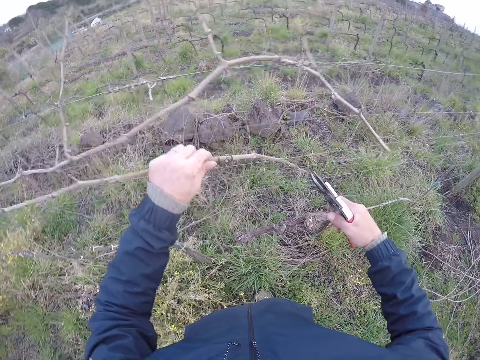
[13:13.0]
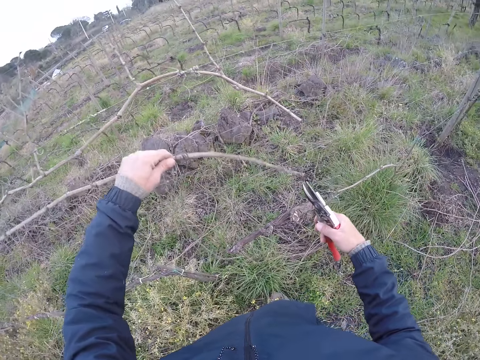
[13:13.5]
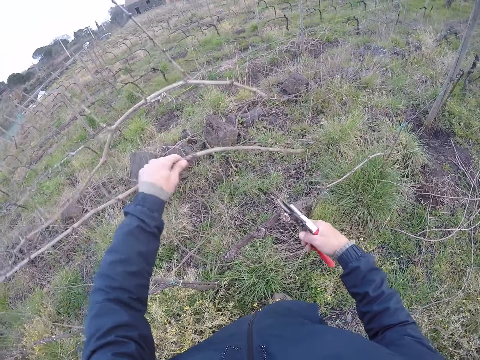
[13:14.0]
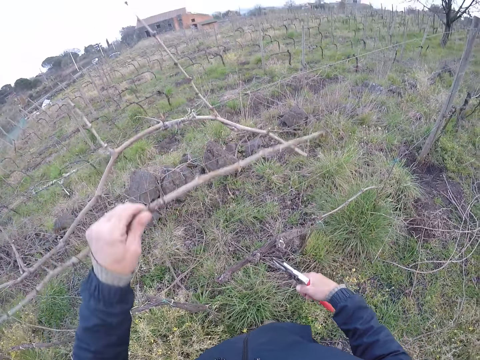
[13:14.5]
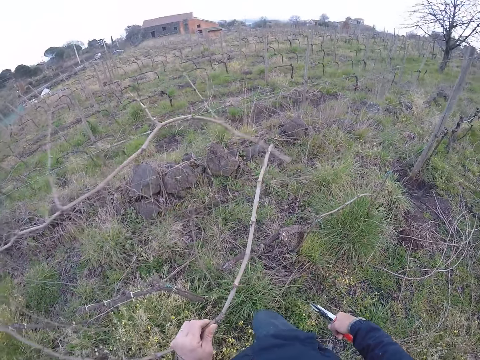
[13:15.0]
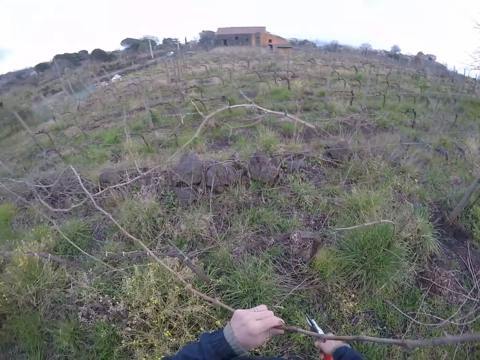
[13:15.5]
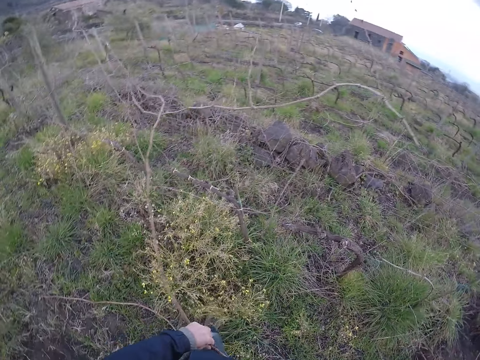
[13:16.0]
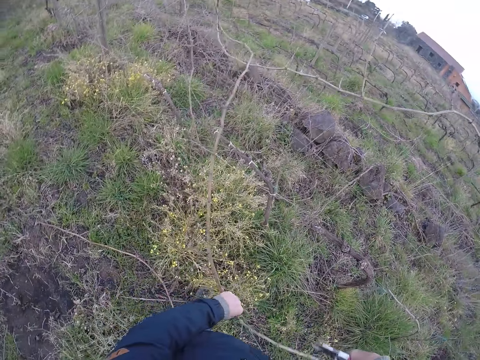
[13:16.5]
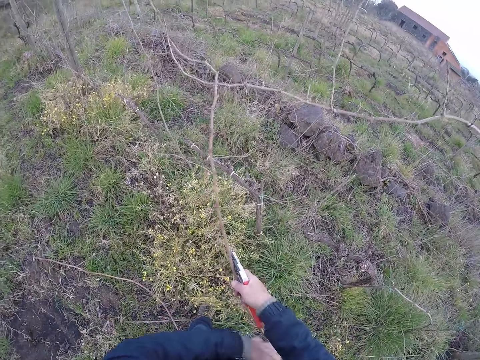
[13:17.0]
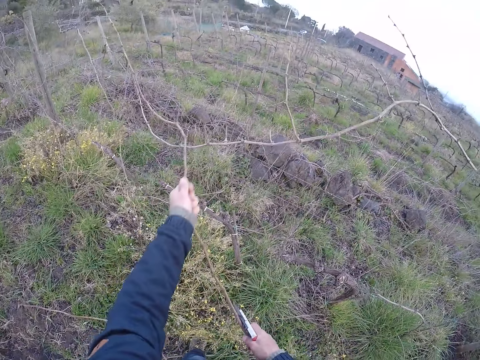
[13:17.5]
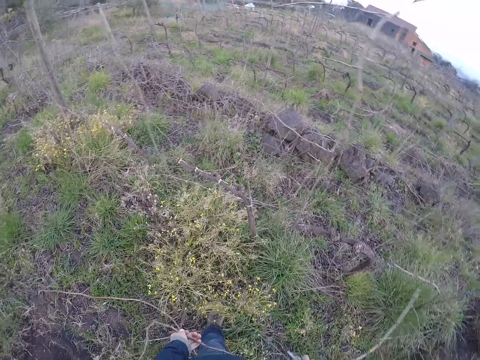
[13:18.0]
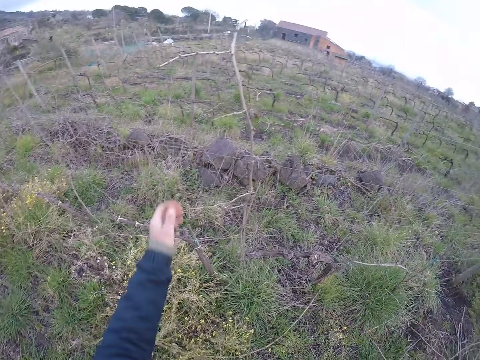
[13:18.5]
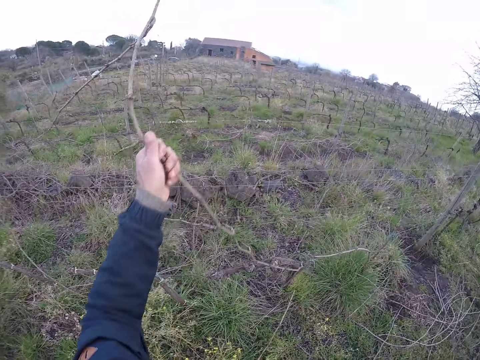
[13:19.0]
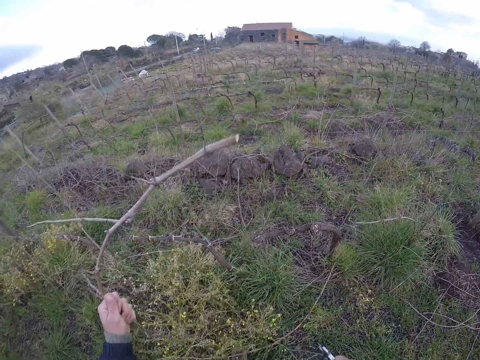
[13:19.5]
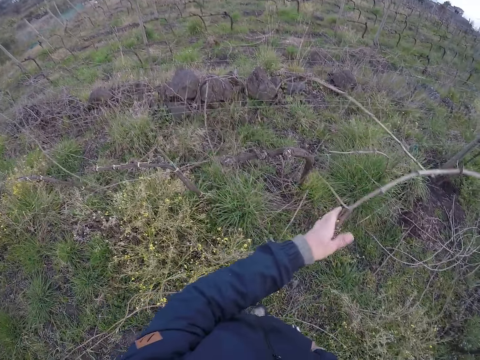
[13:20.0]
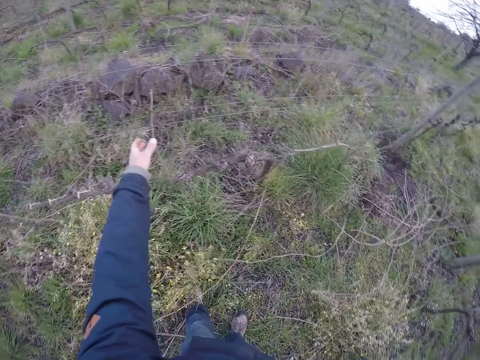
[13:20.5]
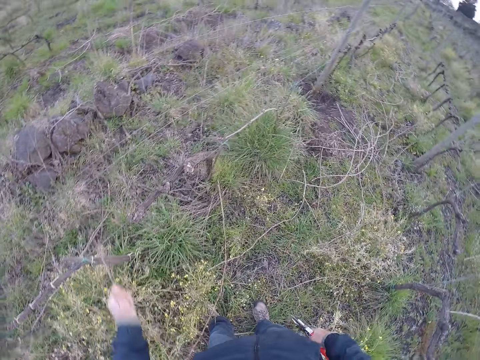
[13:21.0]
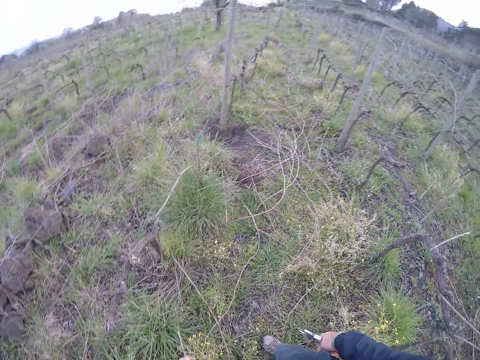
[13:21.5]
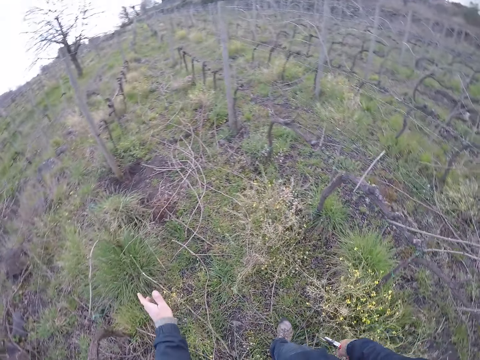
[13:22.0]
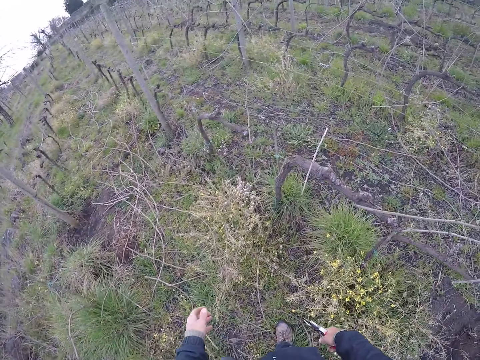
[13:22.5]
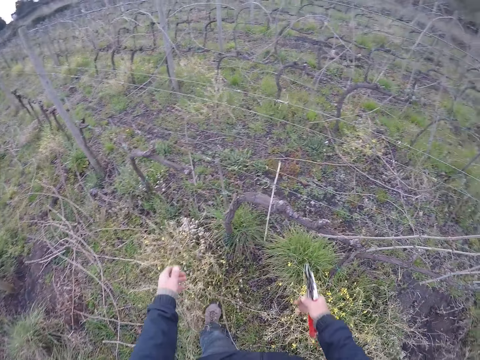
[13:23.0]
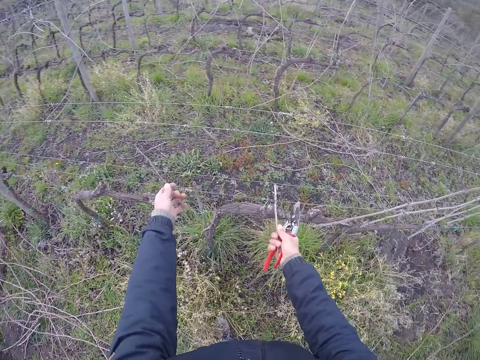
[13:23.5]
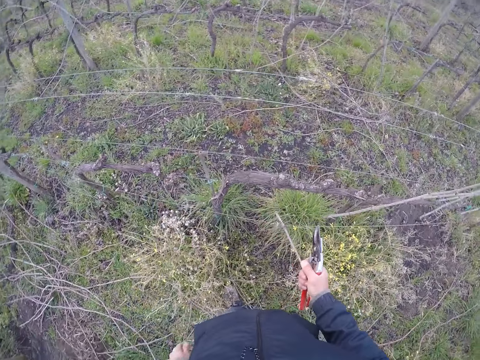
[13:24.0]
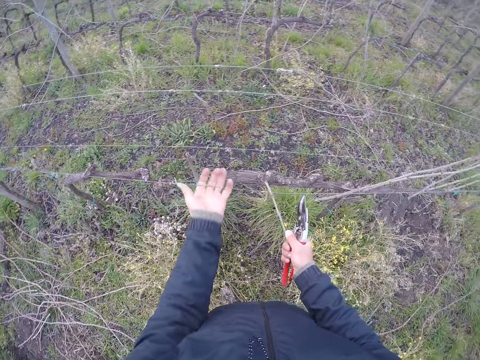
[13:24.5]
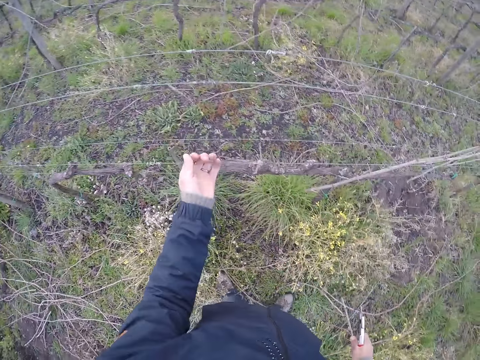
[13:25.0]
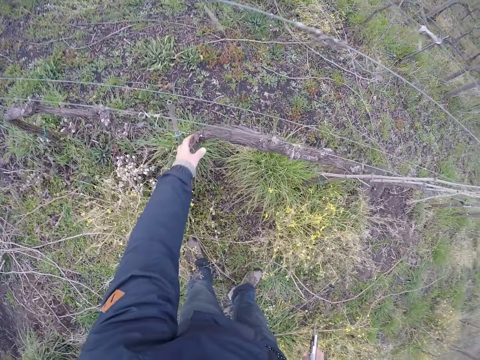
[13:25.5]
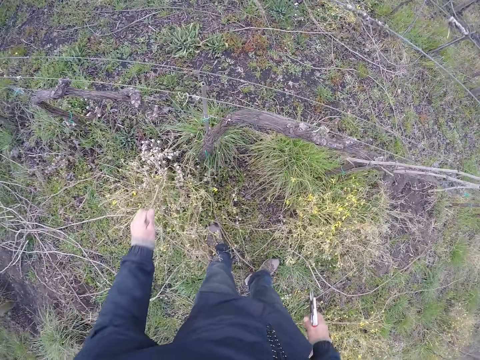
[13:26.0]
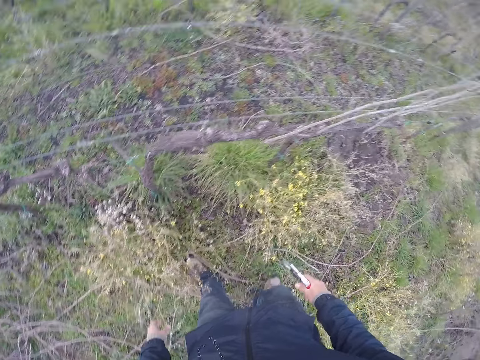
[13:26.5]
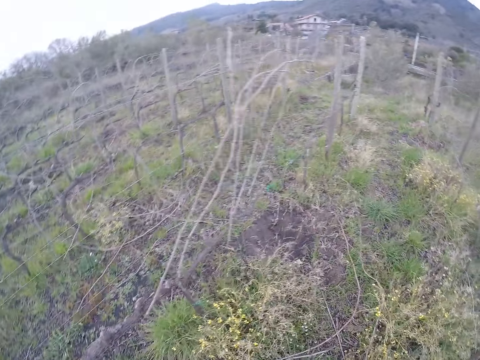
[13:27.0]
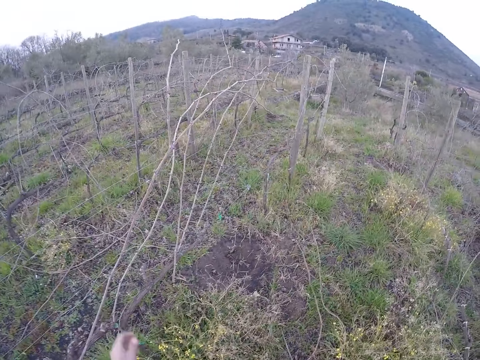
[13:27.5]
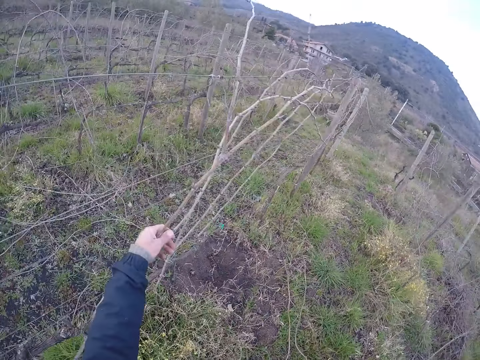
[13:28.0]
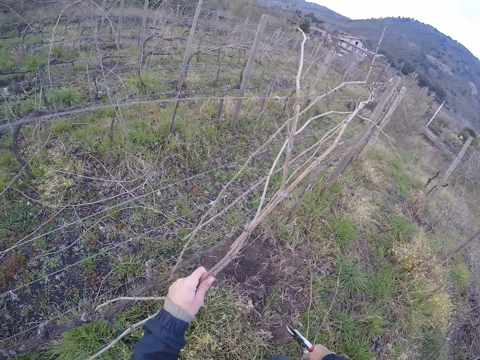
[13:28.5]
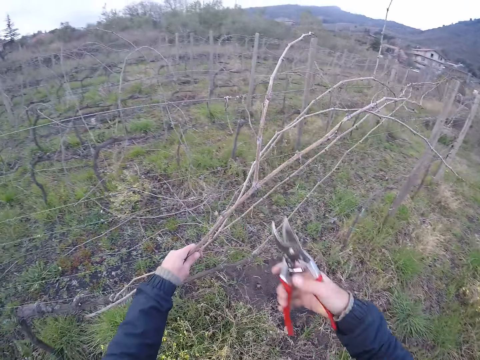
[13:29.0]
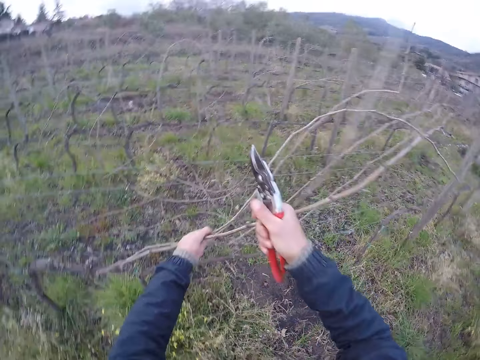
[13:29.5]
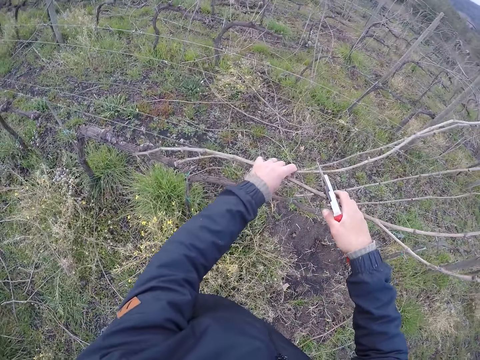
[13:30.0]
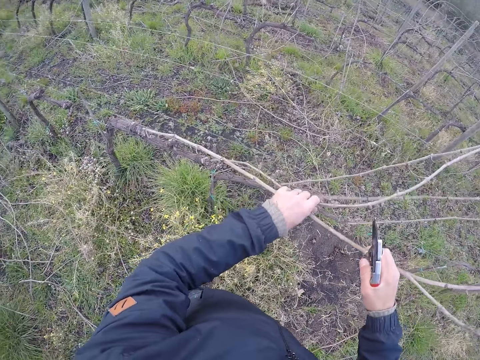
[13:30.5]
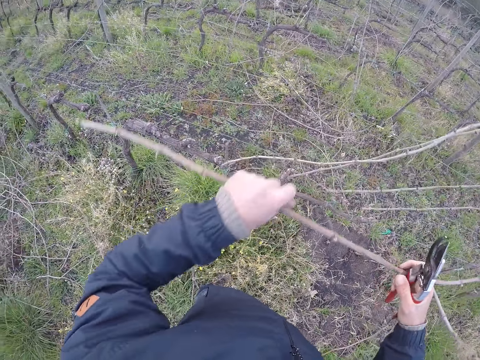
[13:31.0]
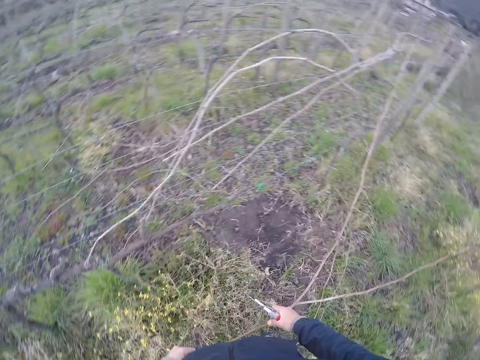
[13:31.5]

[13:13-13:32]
The camera wearer pulls the twig from the fence with both hands. He pulls a twig from the fence with his left hand. He throws the twigs on the ground with his left hand. He pulls a twig from the fence with his left hand. He throws the twigs on the ground with his left hand. He pulls two twigs with both hands. He holds the branch. He pulls the fence with his left hand. He pulls the twig from the fence with his right hand. He throws the twigs on the ground with his right hand. He pulls a twig from the fence with his left hand. He throws the twigs on the ground with his left hand. He pulls two twigs from the fence with his left hand. He cuts the twig with the pruner in his right hand. He pulls the twigs from the fence with his left hand. He pulls the twig from the fence with both hands.

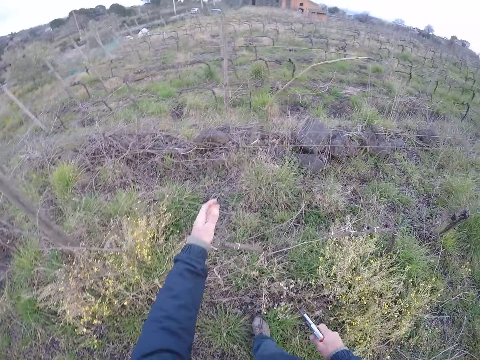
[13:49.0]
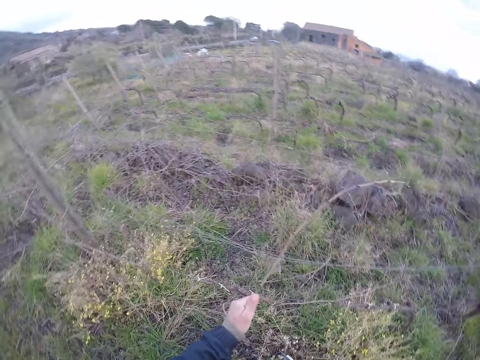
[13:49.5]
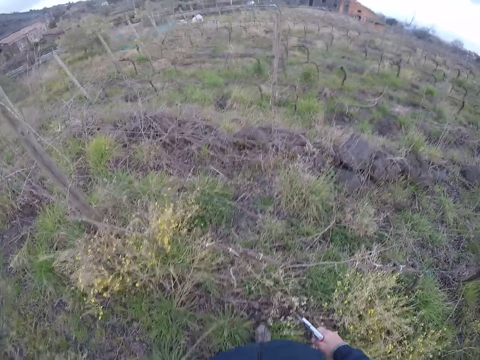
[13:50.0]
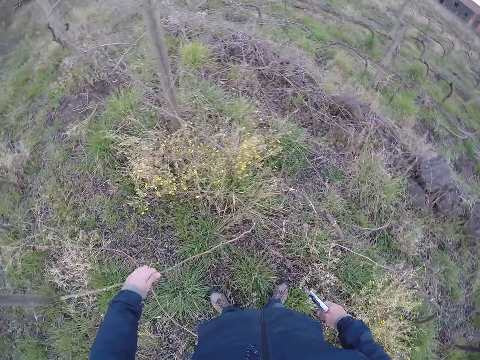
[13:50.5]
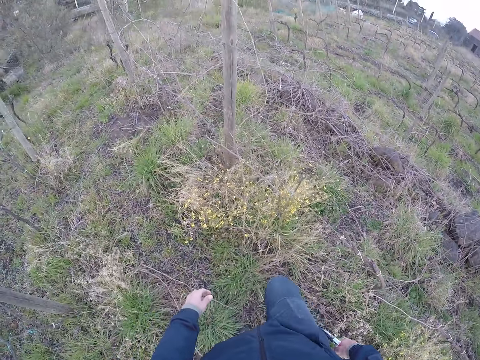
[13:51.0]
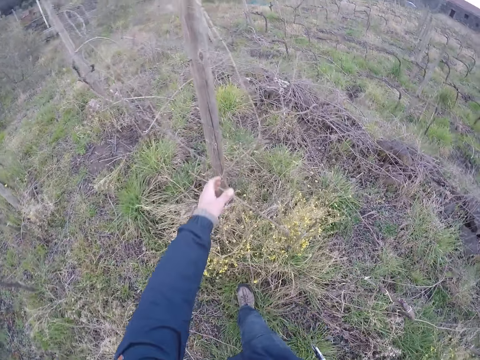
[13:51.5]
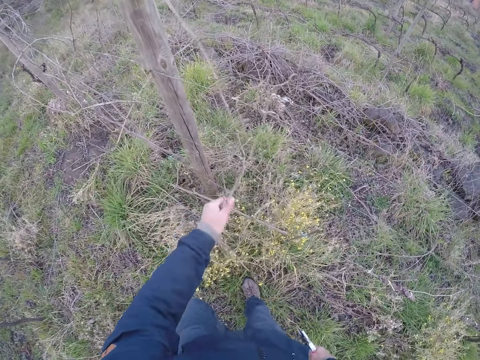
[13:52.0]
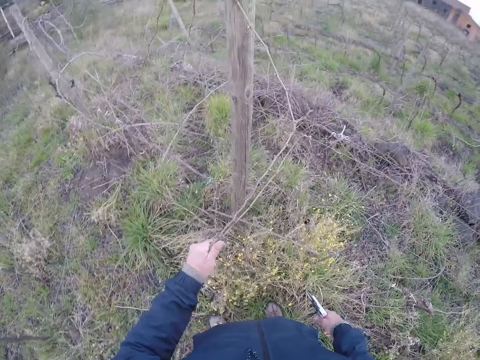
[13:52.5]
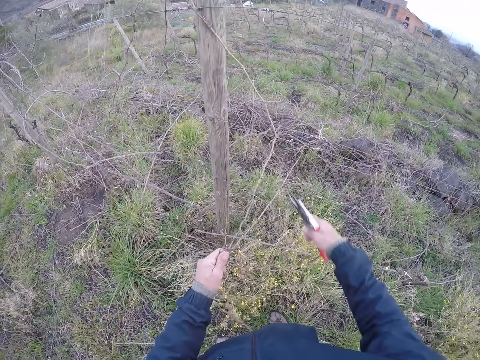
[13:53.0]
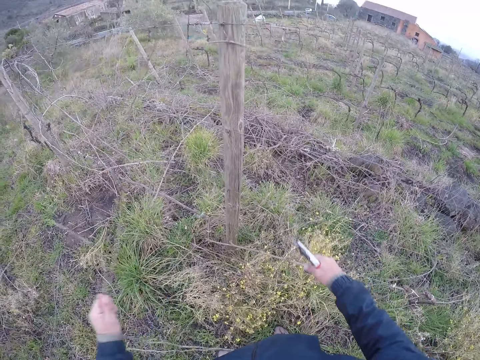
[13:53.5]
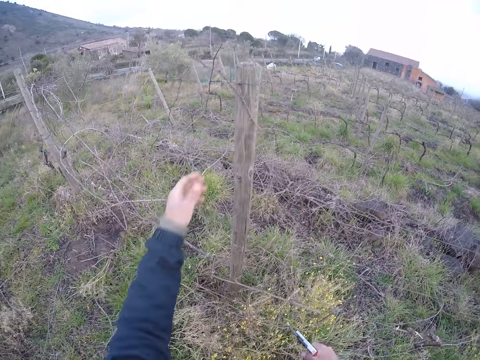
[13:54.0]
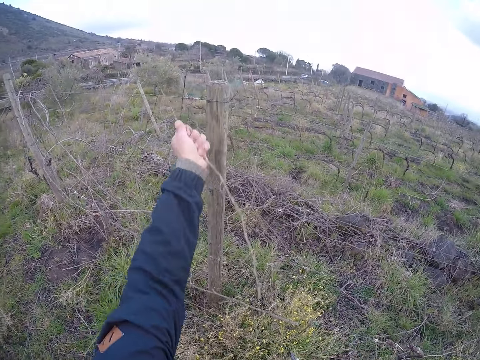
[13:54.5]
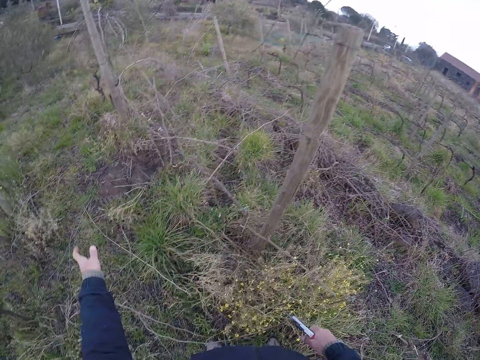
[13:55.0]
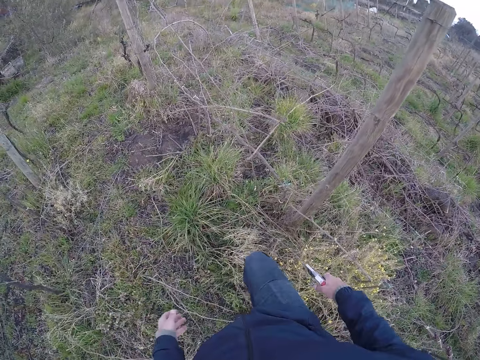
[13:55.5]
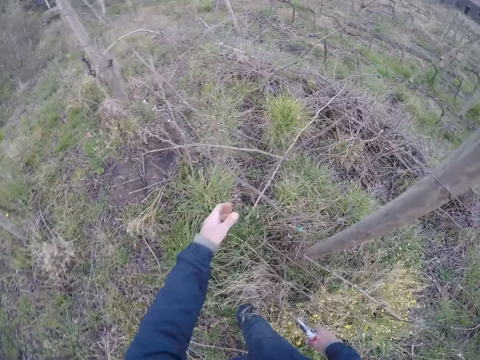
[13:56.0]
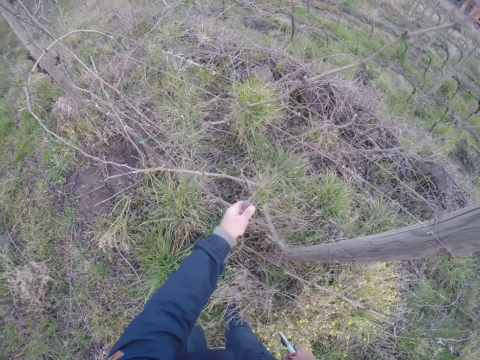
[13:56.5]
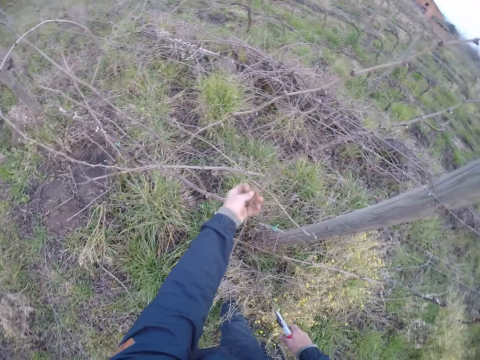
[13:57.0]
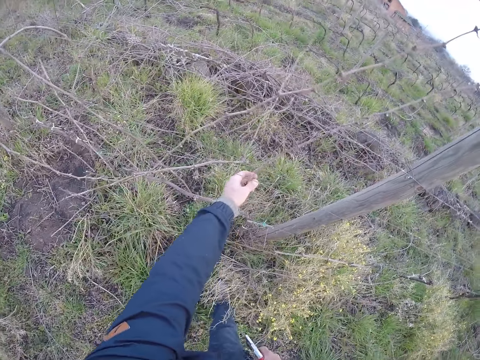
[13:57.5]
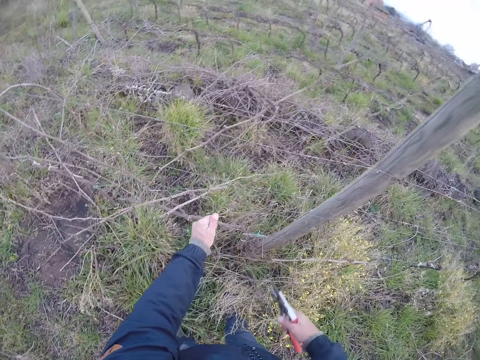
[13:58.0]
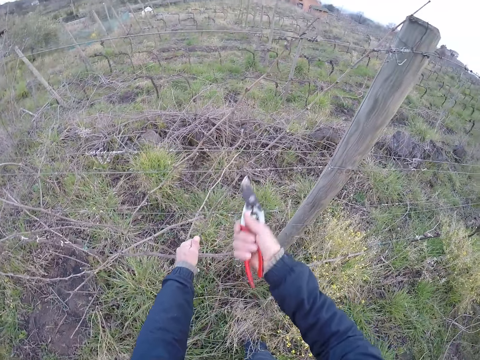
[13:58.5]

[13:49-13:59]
The camera wearer pulls a branch from the wire with his left hand. He drops the branch on the ground with his left hand. He pulls a branch from the wire with his left hand. He cuts the branch on the wire with a wire cutter or pruning shears in his right hand. He drops the branch on the ground with his left hand. He pulls the branch from the wire with his left hand. He drops the branch on the ground with his left hand. He pulls a branch from the wire with his left hand. He does so again. He cuts the branch on the wire with the wire cutter in his right hand.
